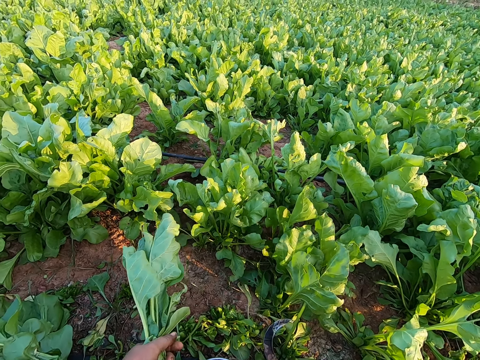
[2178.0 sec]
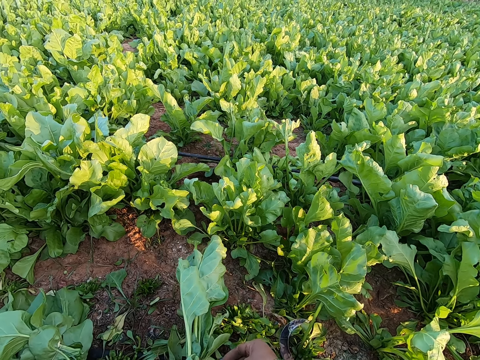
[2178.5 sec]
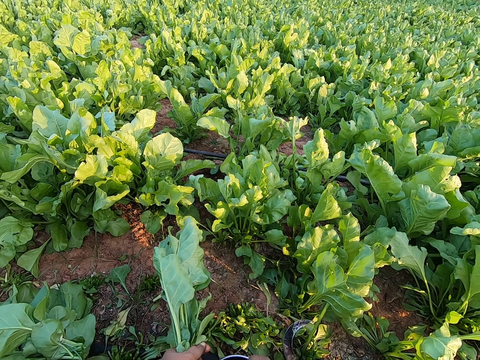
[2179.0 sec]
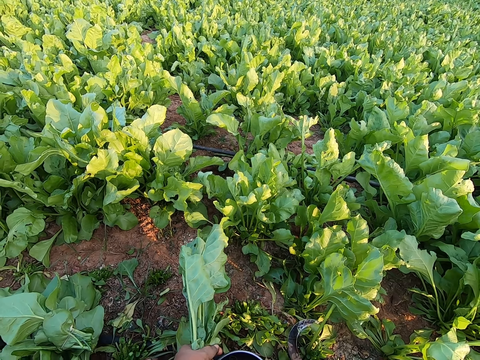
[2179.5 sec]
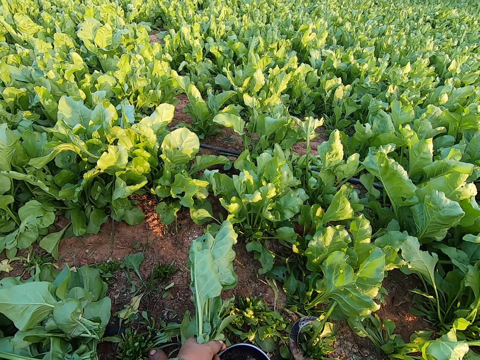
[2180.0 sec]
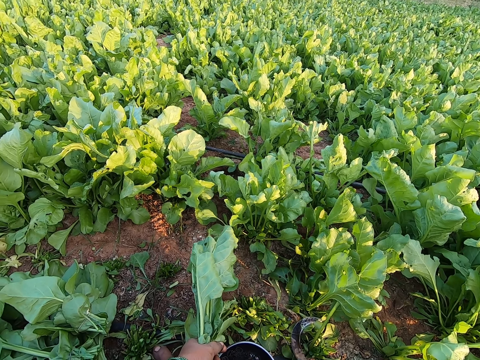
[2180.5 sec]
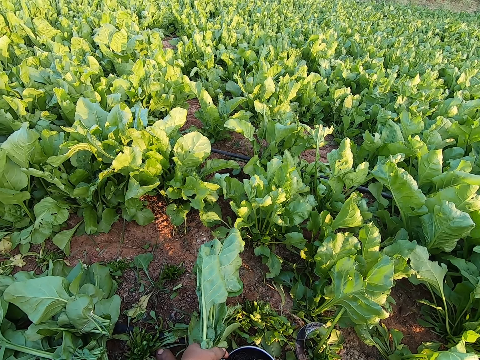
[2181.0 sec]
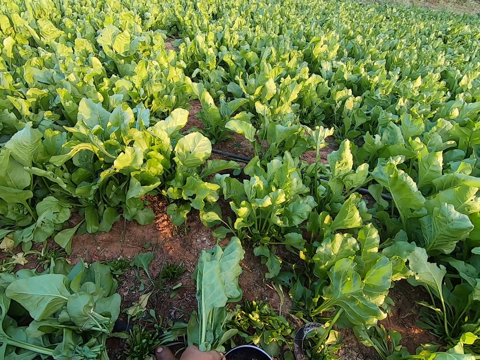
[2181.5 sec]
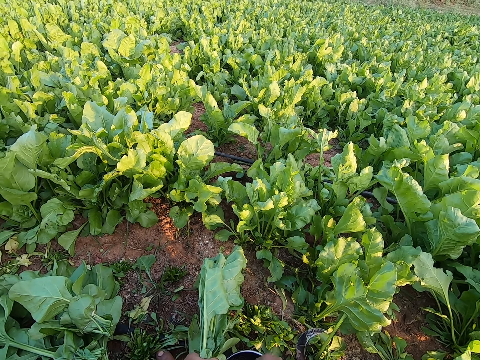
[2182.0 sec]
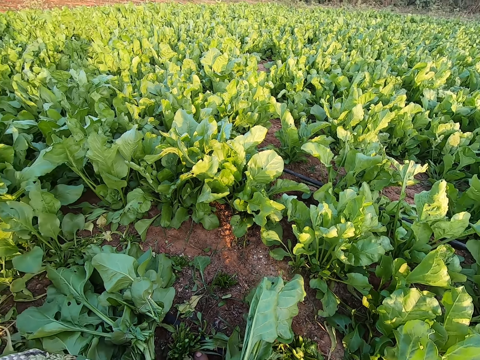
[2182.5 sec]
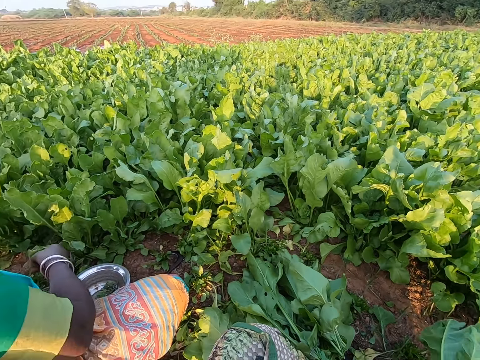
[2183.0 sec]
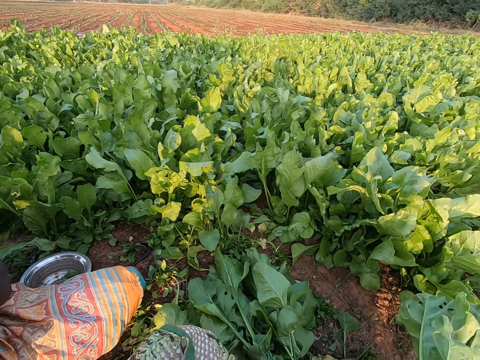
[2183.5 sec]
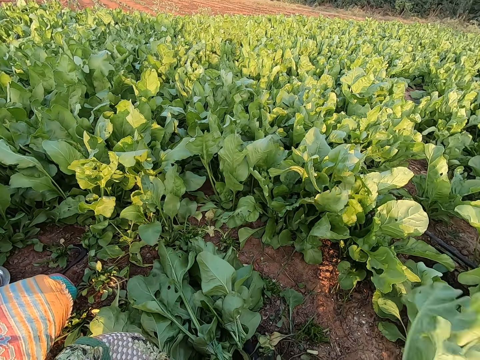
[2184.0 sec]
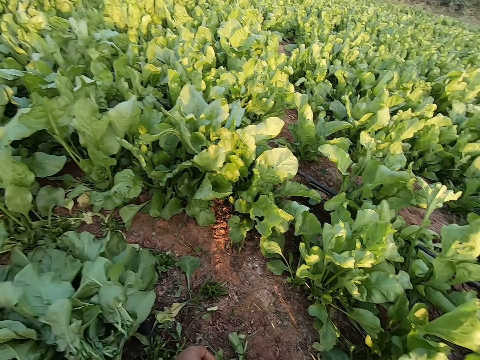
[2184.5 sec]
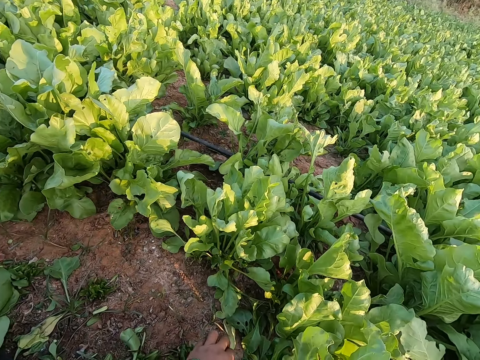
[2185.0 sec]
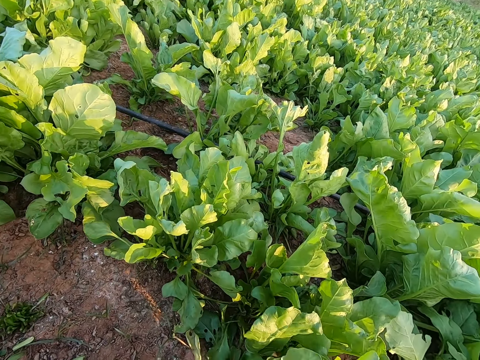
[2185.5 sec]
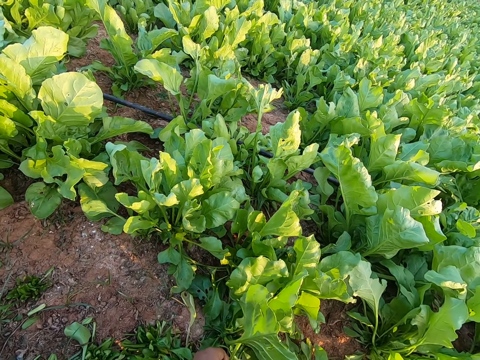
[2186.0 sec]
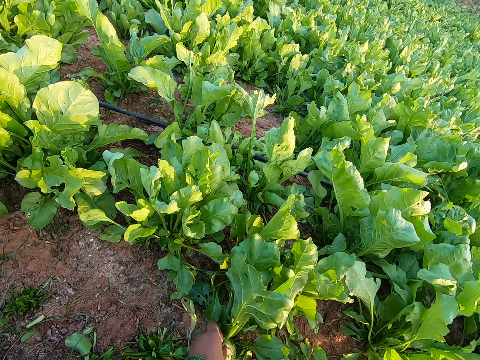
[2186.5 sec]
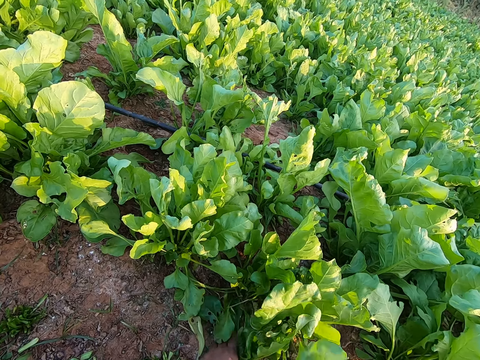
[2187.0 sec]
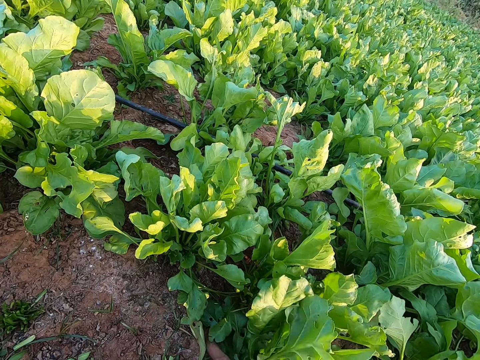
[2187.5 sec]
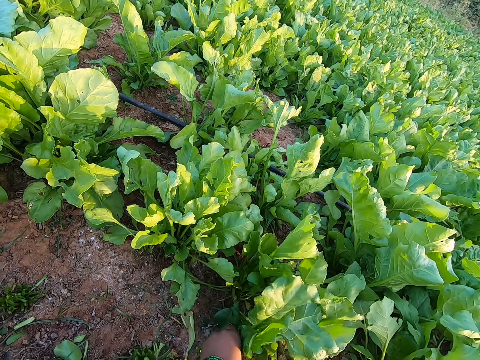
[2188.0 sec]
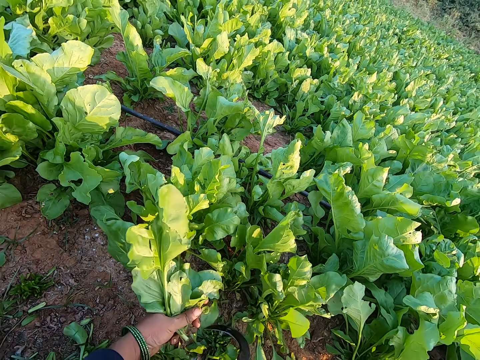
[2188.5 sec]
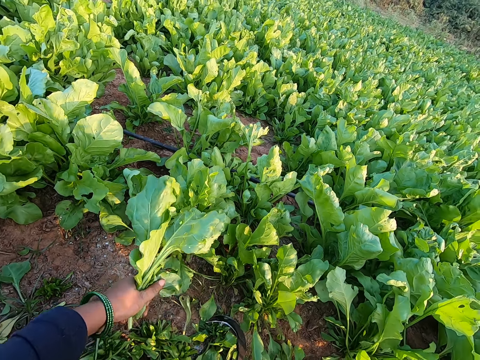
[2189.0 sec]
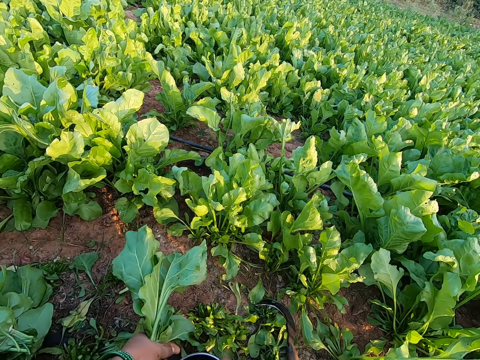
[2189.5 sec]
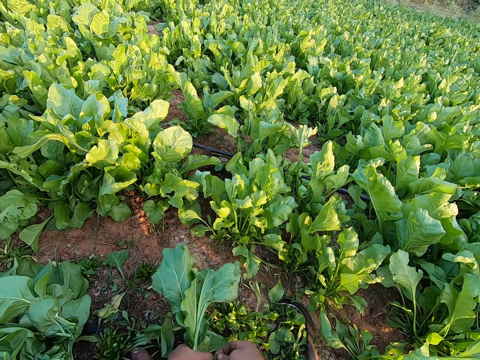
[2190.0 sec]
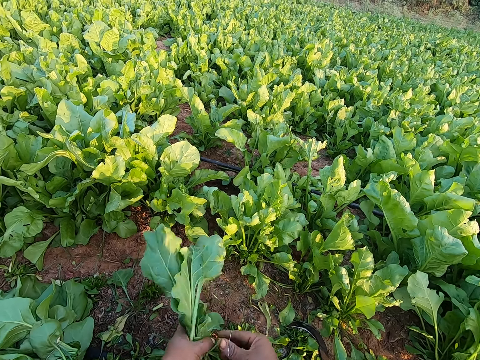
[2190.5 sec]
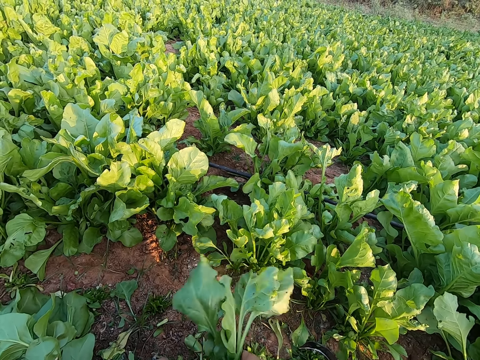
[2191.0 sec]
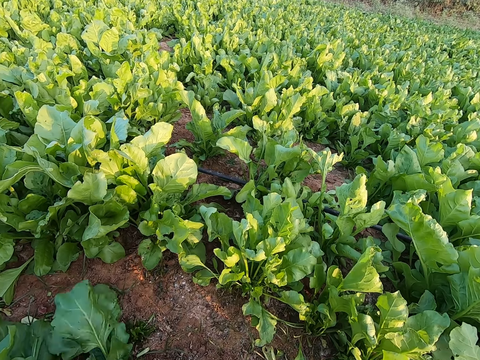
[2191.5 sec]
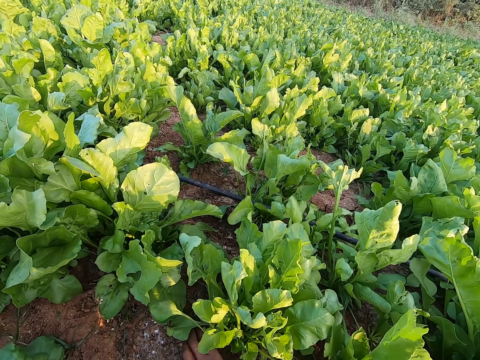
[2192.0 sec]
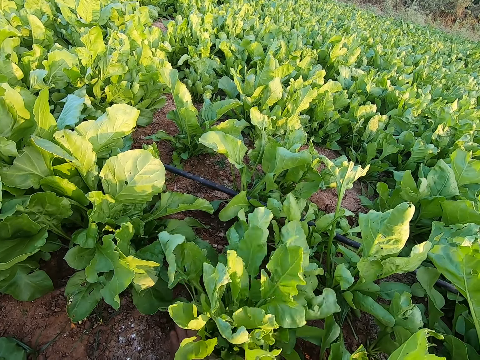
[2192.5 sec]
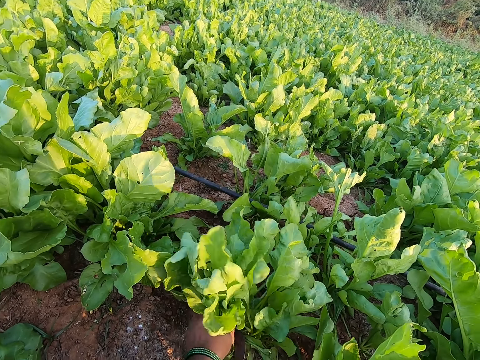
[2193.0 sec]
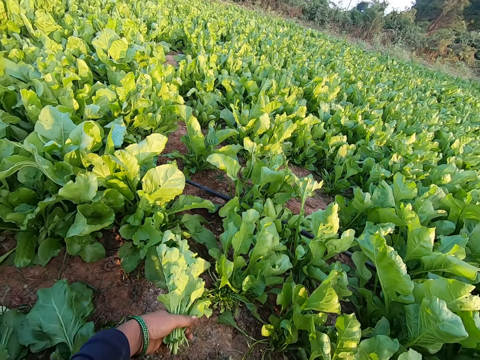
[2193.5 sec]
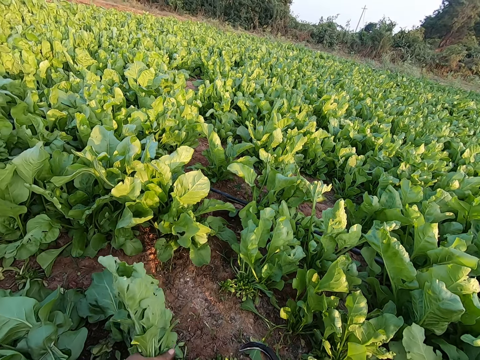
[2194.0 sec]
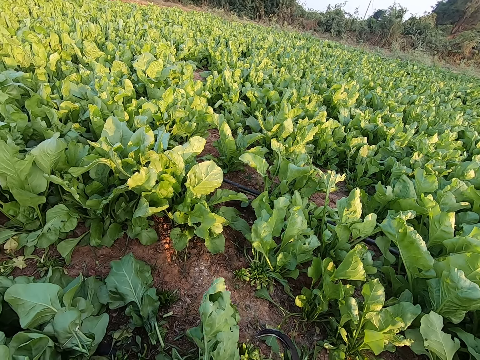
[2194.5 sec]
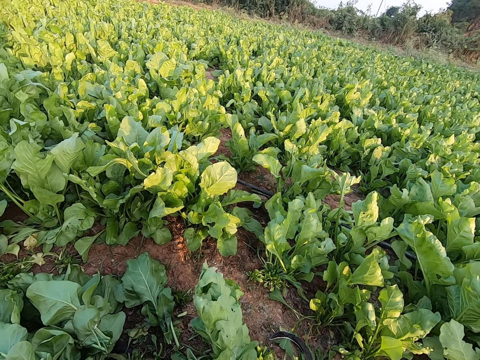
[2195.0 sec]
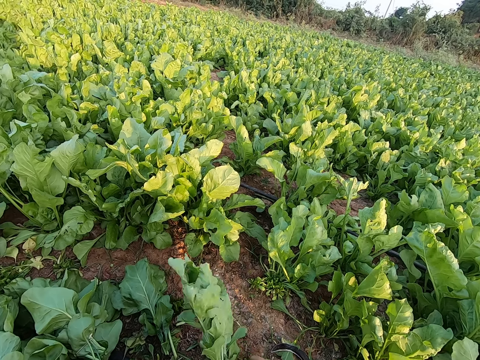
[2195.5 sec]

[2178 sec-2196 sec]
The camera wearer cuts the kale. She picks a band from the bowl of bands in her left hand on the ground. She passes the band from her right hand to her left hand. She ties the kale. She picks a band from the bowl of bands in her left hand on the ground. She drops the lettuce plant in her right hand on the ground. She holds a lettuce plant with her left hand. She cuts the lettuce plant with the sickle in her right hand. She drops the sickle in her right hand on the ground. She passes the lettuce plant from her left hand to her right hand. She binds the lettuce plant with a band in her hands. She drops the lettuce plant in her left hand on the ground. She uproots a lettuce plant from the ground with her left hand. She holds the kales. She ties the kale.

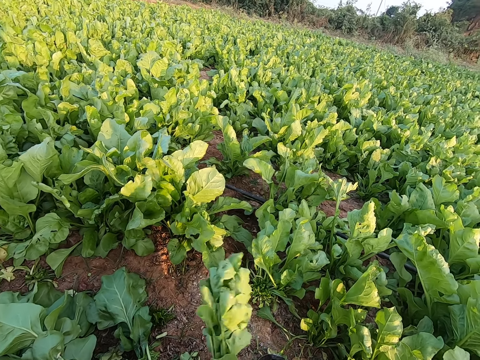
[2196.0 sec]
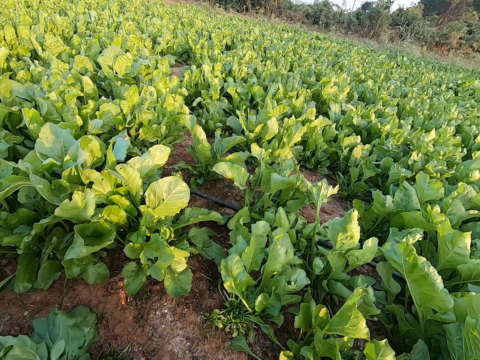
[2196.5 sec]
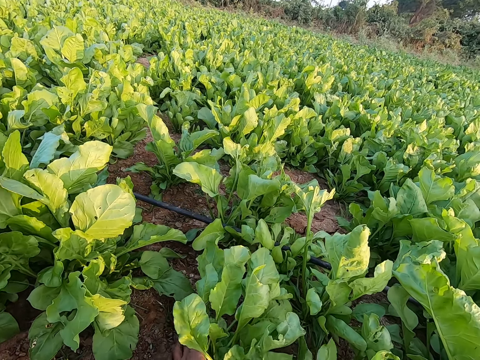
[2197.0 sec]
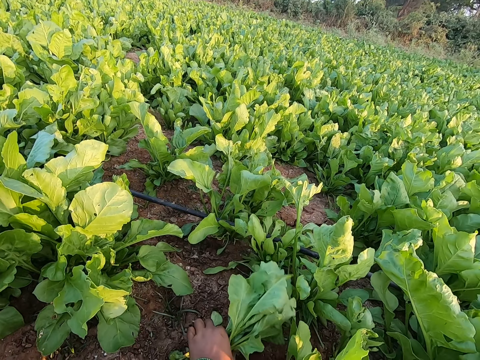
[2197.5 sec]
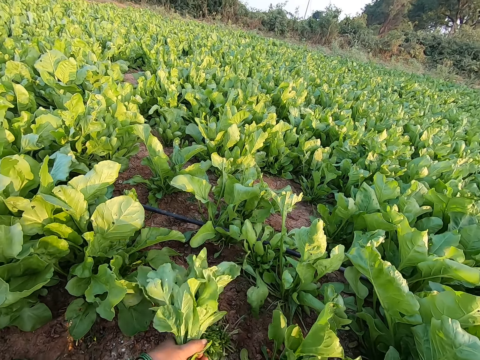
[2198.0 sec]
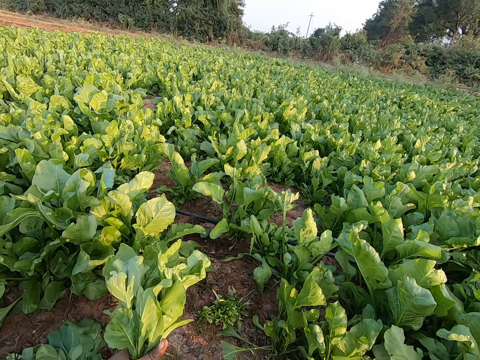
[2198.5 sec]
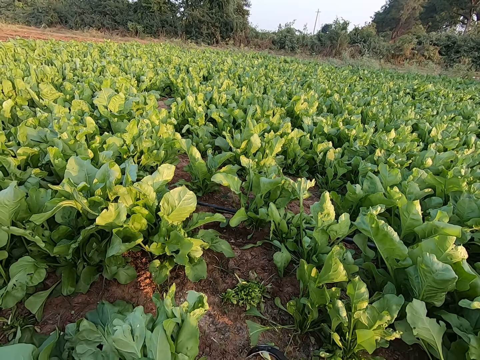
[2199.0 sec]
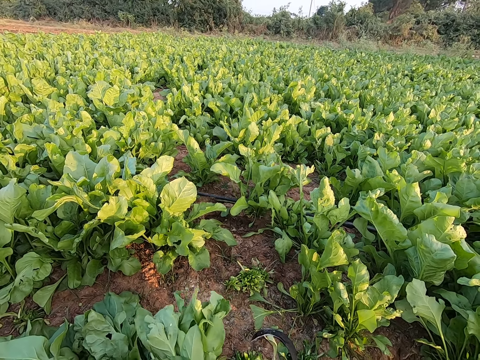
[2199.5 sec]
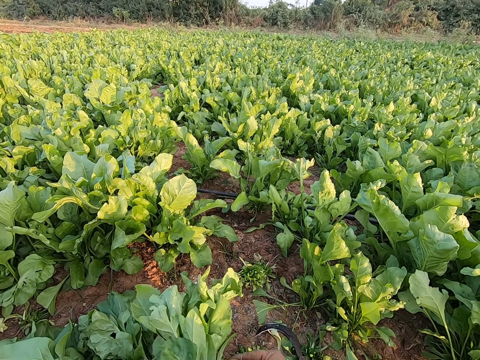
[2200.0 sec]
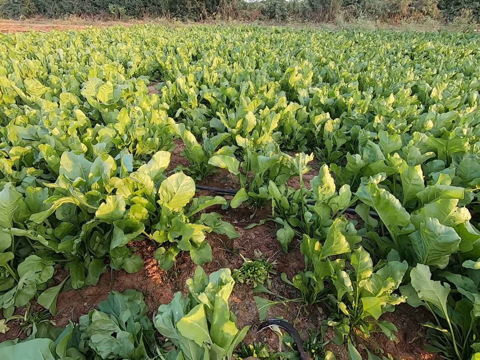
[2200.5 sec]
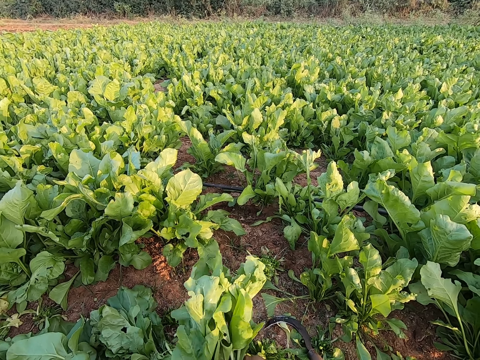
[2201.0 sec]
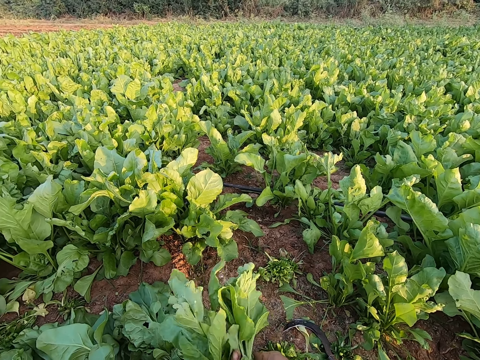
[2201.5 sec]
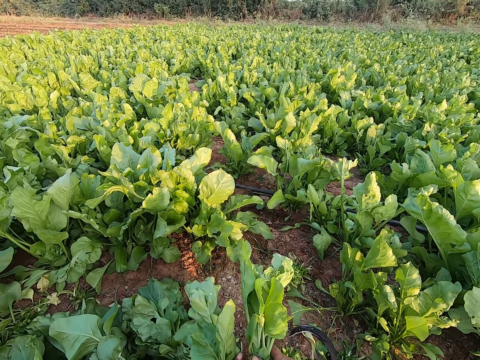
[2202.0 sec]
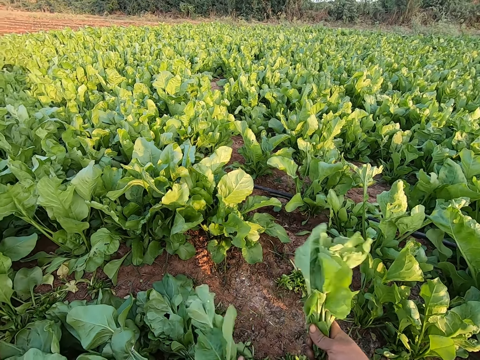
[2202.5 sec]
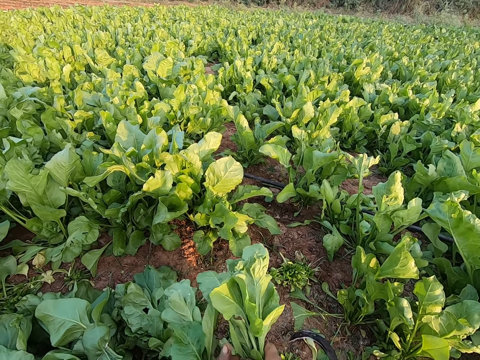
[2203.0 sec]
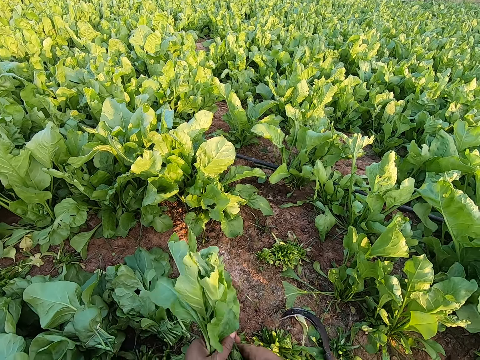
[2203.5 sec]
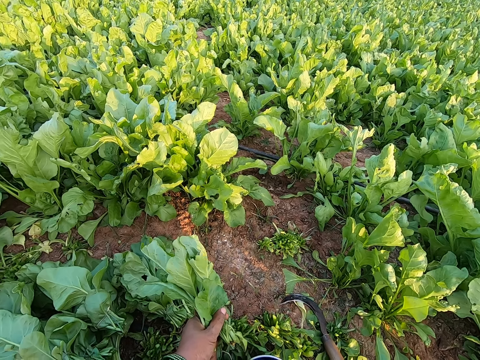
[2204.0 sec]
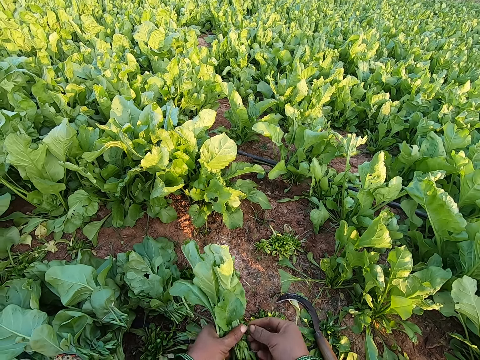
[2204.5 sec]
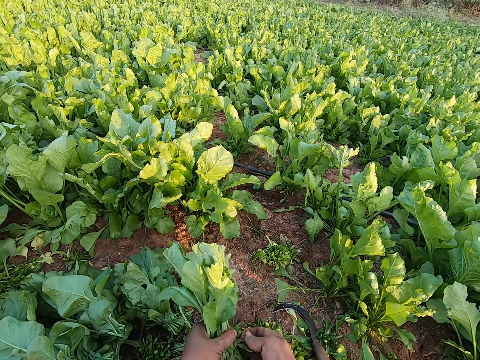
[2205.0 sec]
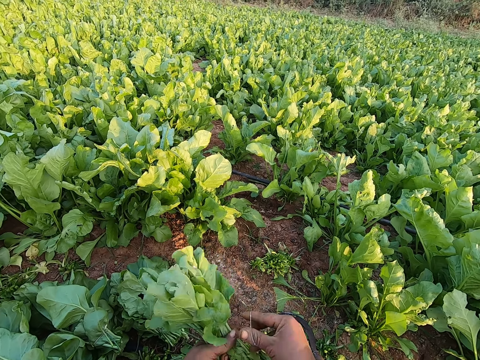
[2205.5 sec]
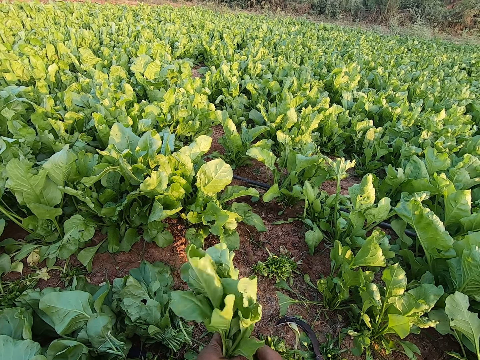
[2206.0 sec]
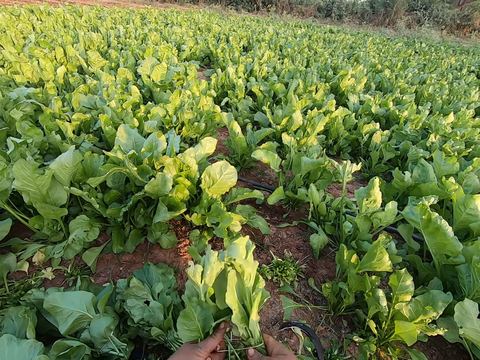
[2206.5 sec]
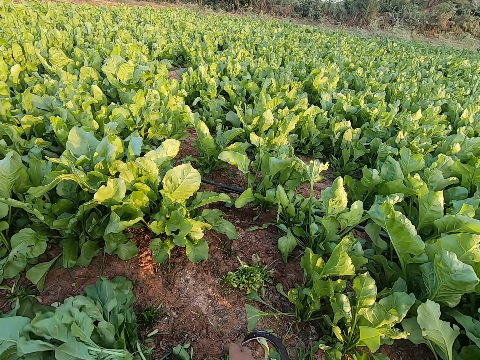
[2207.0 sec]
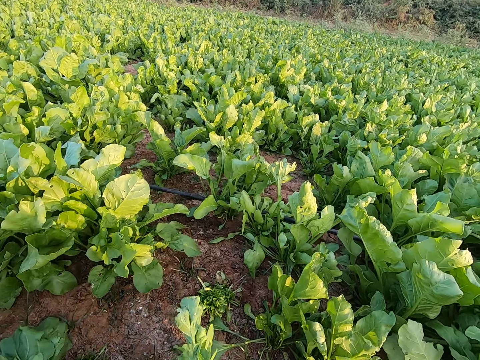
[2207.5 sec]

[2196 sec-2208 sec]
The camera wearer drops the lettuce plant in her left hand on the ground. She uproots a lettuce plant from the ground with her left hand. She cuts the kale. She ties the kale. She separates the lettuce plant with both hands. She holds the lettuce plant in her hands together. She picks a band from the bowl with her right hand. She holds the band with both hands. She binds the lettuce plant with the band in her right hand. She separates the lettuce plant with both hands. She drops the lettuce plant in her left hand on the ground.
